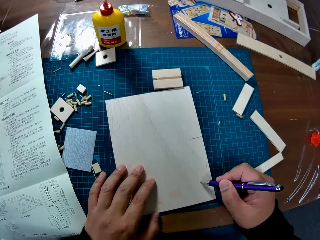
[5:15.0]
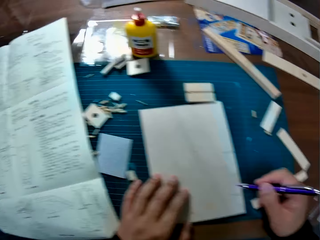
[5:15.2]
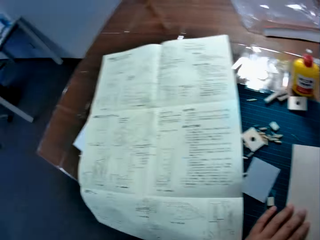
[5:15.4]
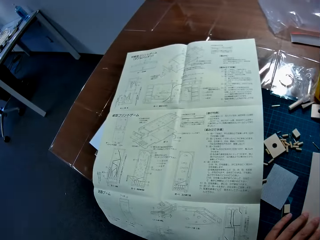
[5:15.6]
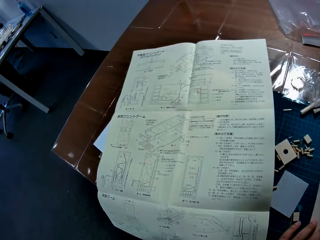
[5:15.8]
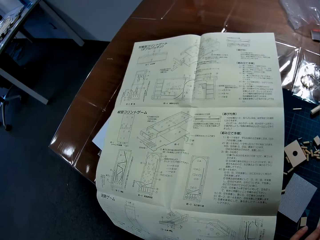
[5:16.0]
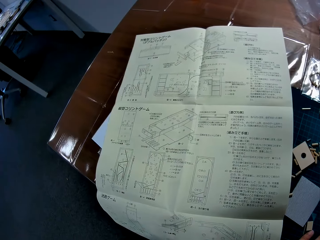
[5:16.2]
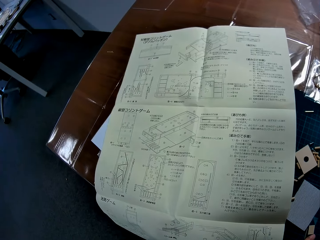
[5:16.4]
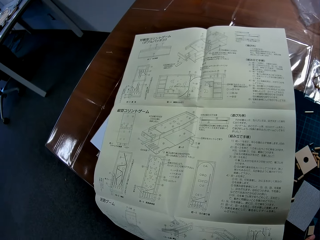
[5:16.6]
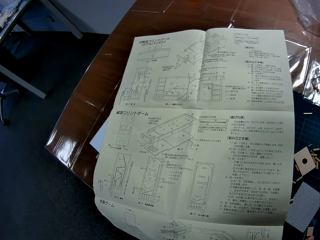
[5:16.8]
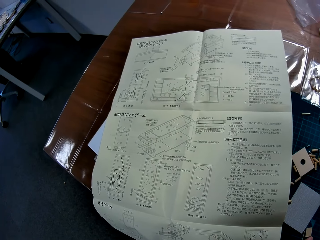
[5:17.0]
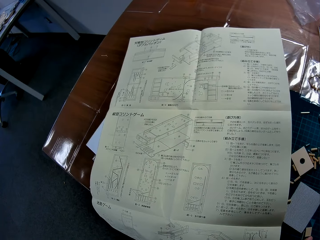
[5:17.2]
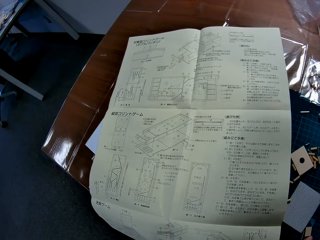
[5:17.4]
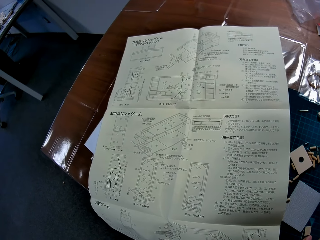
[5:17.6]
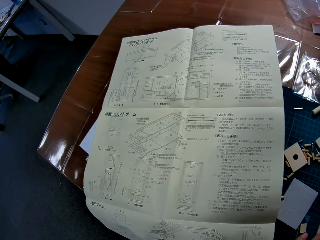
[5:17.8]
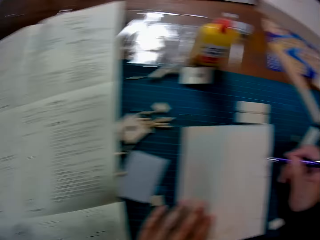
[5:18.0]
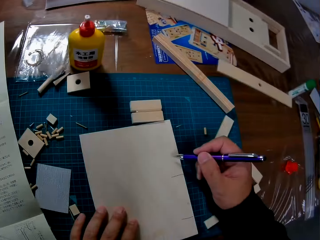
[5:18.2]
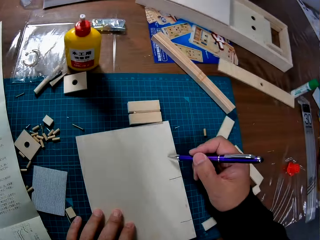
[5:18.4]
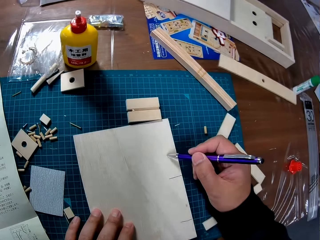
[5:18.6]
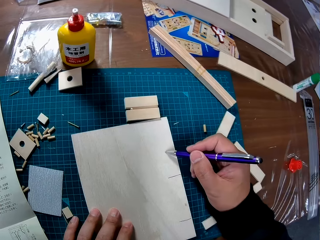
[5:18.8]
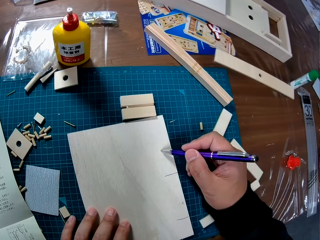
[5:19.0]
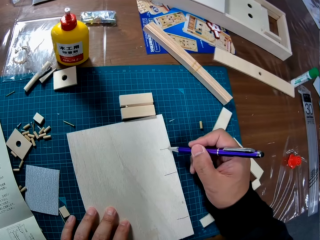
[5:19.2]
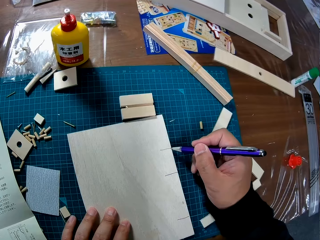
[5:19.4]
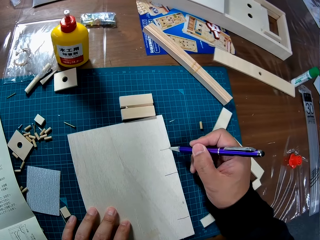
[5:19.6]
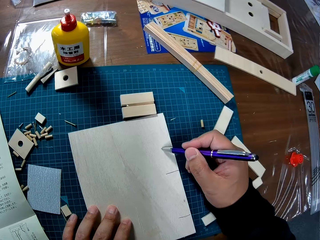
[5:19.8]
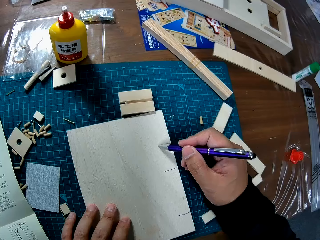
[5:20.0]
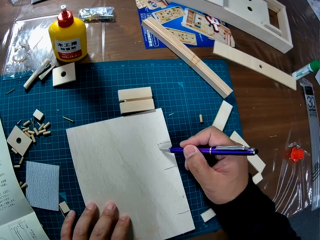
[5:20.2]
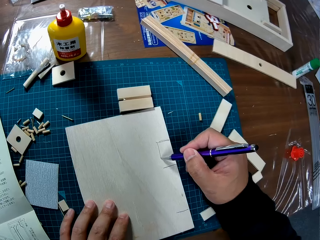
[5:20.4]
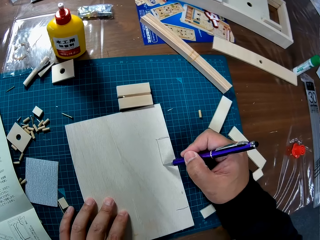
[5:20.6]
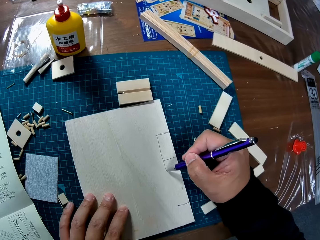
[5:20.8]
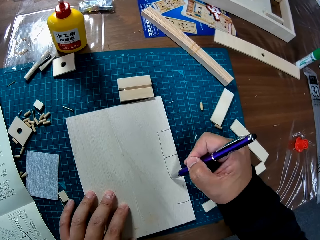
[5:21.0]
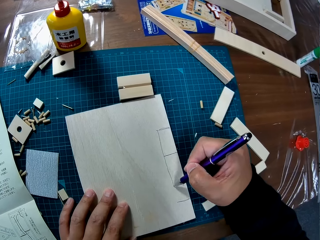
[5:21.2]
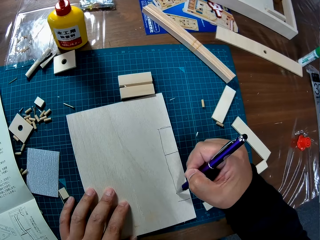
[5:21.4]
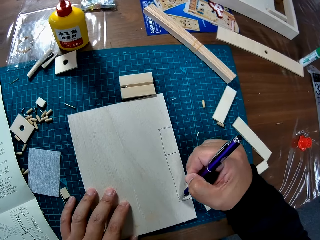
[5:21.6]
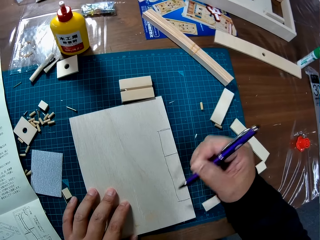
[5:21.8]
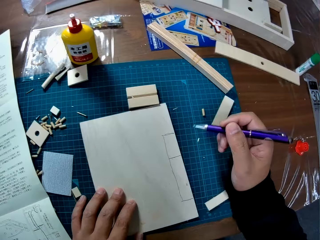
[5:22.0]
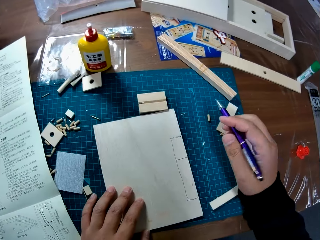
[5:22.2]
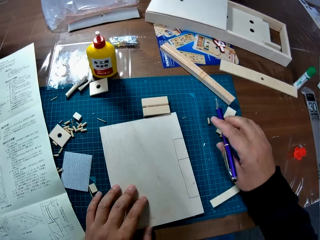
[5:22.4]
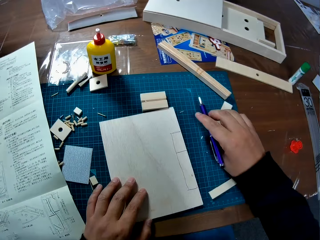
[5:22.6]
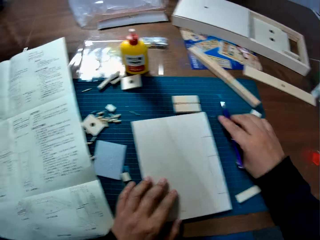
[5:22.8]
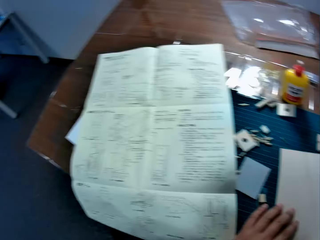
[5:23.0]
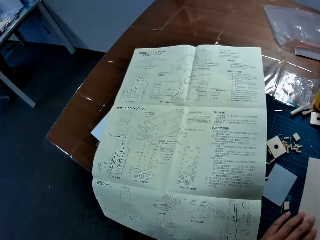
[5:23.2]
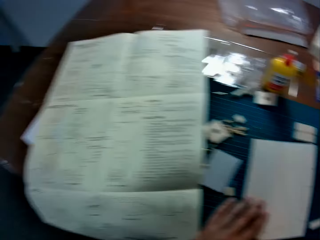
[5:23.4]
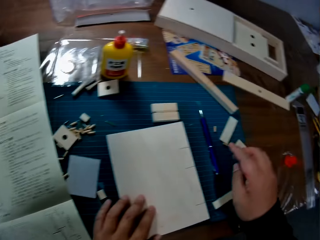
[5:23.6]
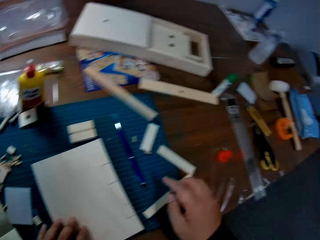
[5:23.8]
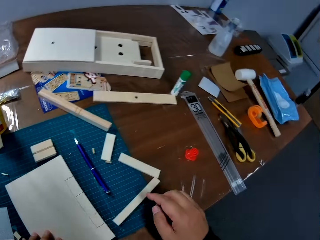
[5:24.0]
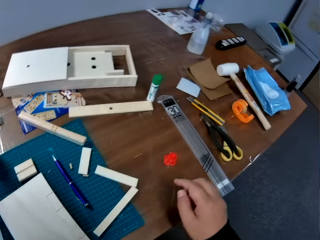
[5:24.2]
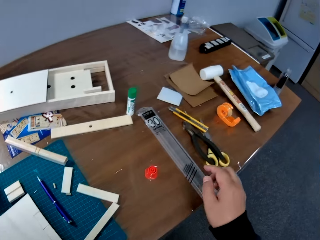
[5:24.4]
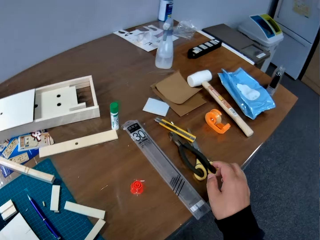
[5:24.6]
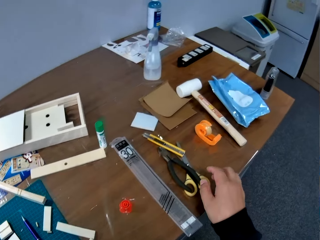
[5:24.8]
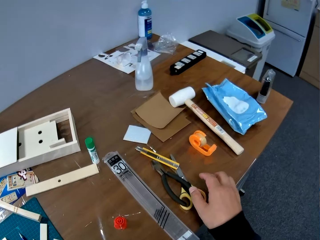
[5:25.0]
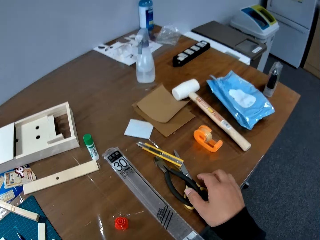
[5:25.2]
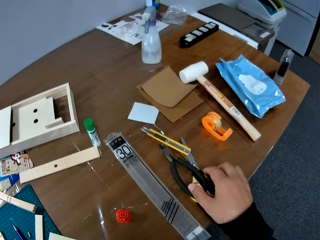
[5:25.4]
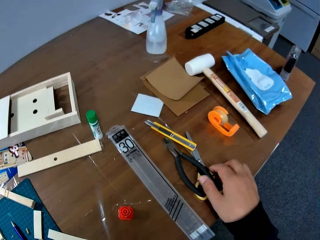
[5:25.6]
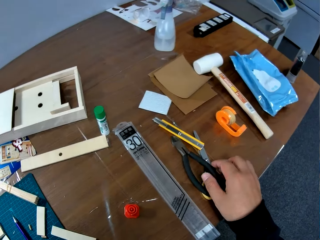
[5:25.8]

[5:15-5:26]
The camera wearer studies the manual or written paper on the table. They mark the wood sheet on the table with the pen. They place the pen on the table and look around the table.

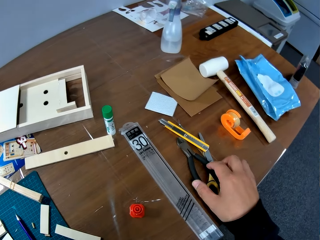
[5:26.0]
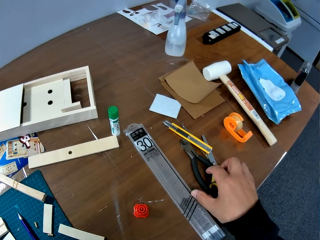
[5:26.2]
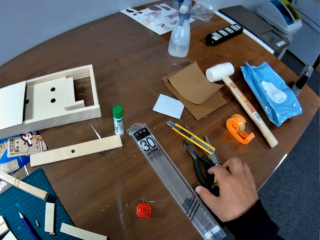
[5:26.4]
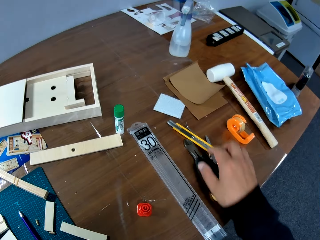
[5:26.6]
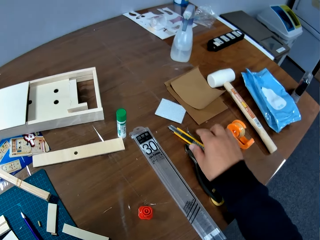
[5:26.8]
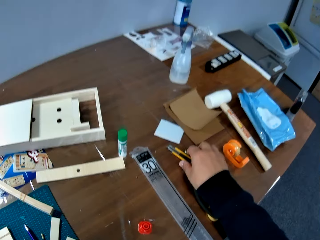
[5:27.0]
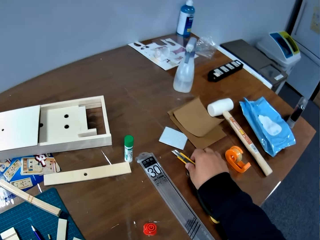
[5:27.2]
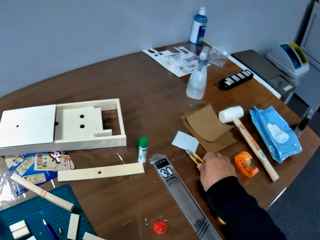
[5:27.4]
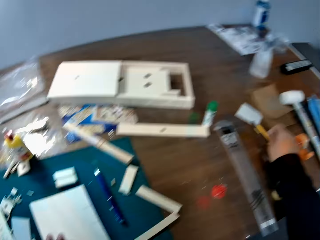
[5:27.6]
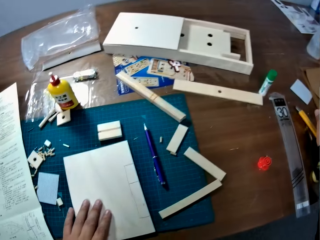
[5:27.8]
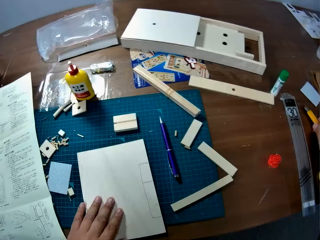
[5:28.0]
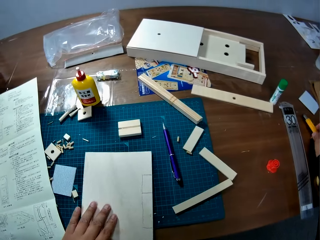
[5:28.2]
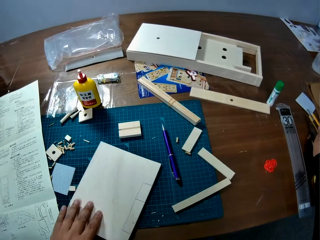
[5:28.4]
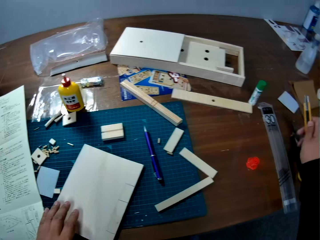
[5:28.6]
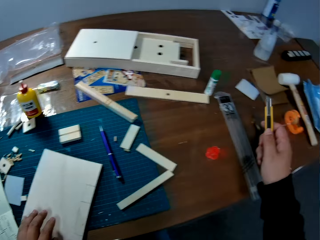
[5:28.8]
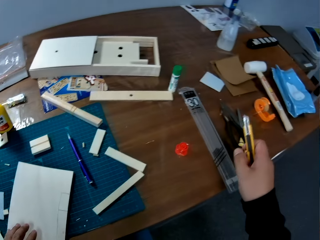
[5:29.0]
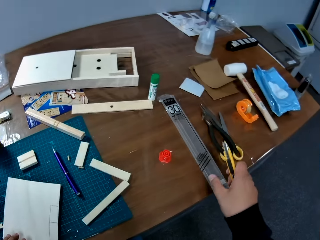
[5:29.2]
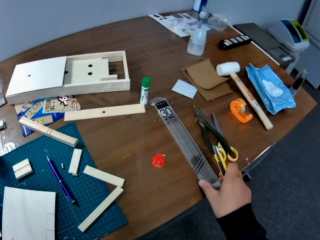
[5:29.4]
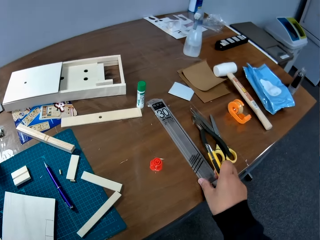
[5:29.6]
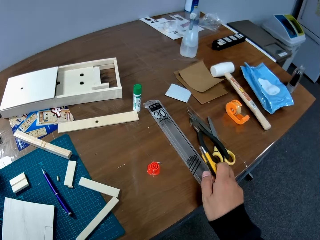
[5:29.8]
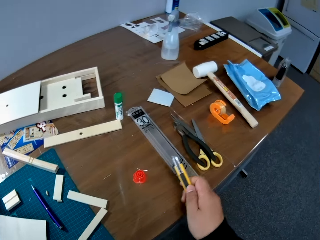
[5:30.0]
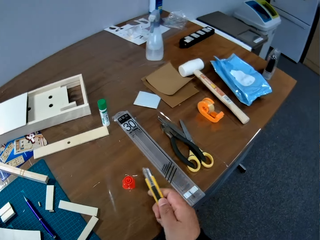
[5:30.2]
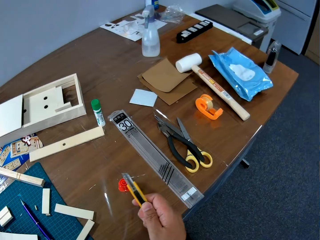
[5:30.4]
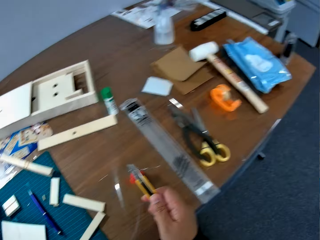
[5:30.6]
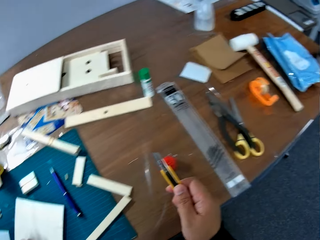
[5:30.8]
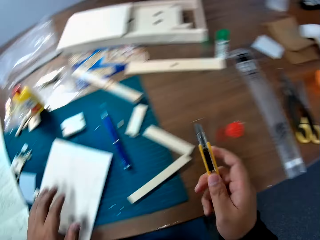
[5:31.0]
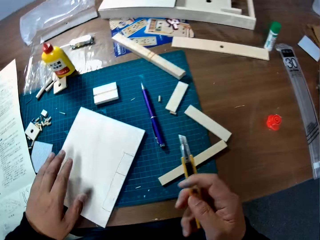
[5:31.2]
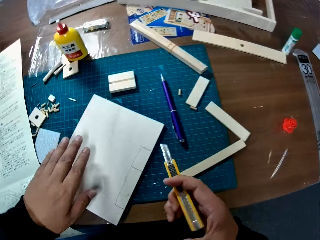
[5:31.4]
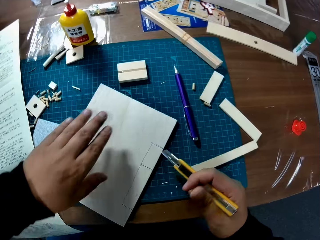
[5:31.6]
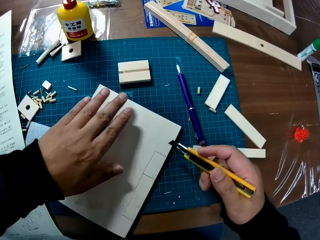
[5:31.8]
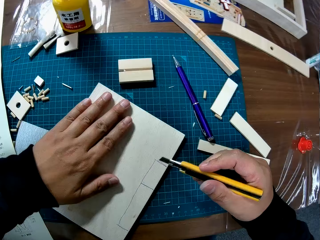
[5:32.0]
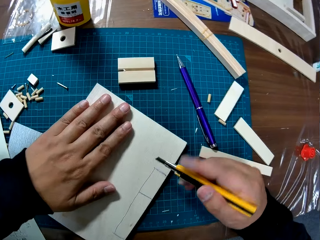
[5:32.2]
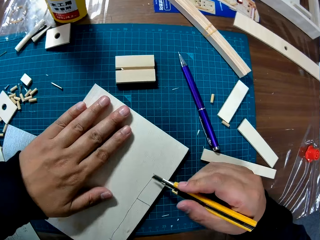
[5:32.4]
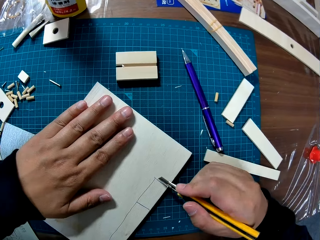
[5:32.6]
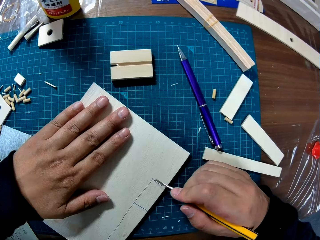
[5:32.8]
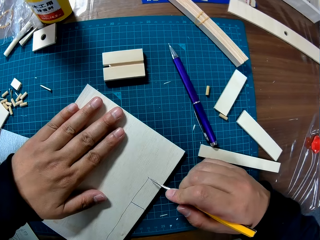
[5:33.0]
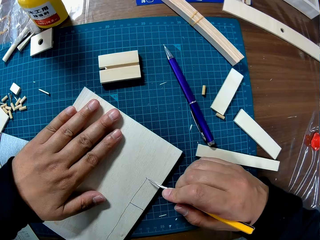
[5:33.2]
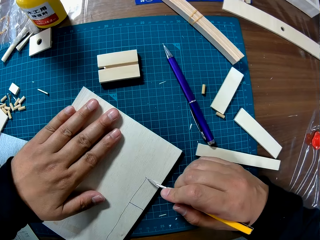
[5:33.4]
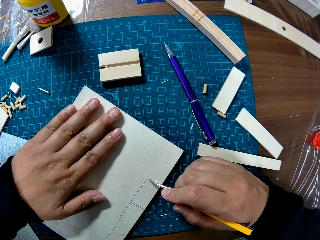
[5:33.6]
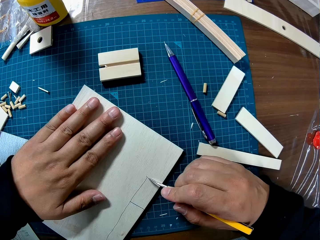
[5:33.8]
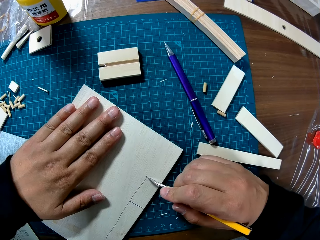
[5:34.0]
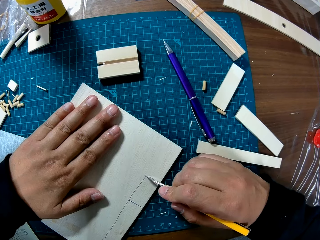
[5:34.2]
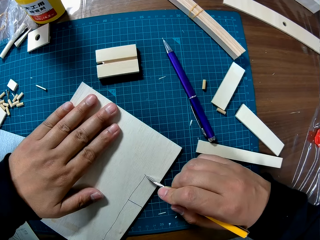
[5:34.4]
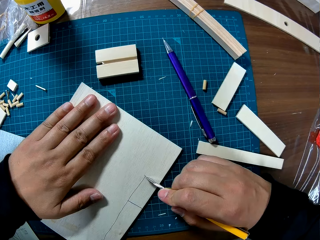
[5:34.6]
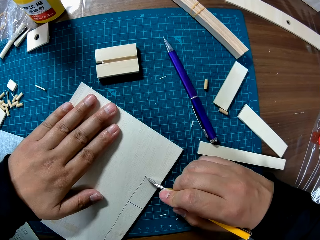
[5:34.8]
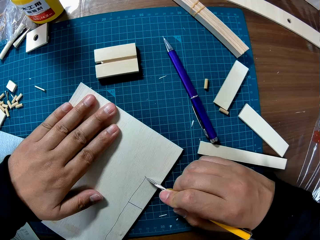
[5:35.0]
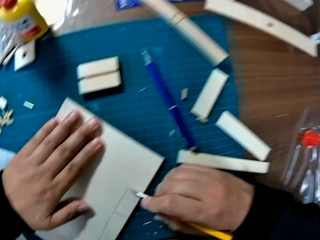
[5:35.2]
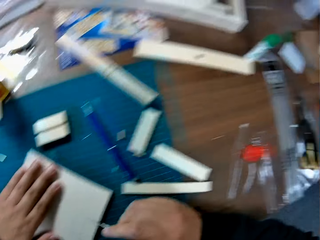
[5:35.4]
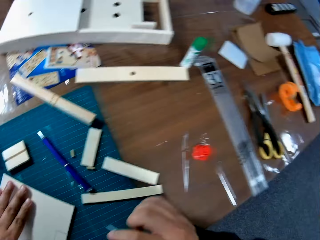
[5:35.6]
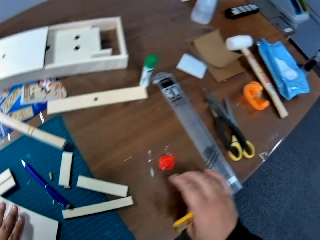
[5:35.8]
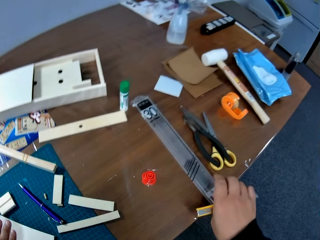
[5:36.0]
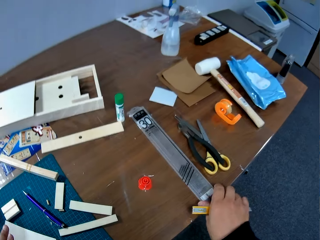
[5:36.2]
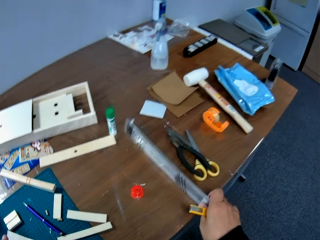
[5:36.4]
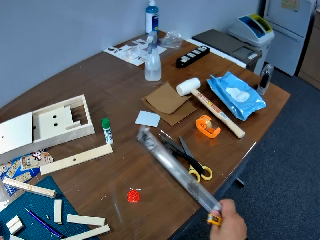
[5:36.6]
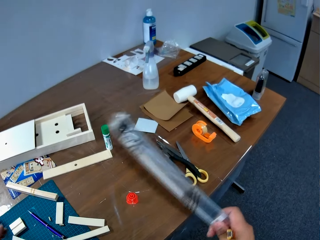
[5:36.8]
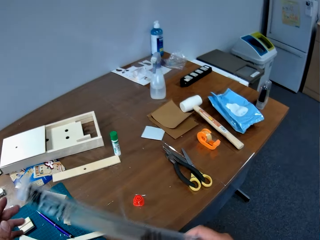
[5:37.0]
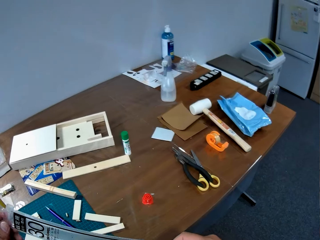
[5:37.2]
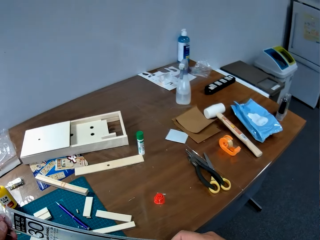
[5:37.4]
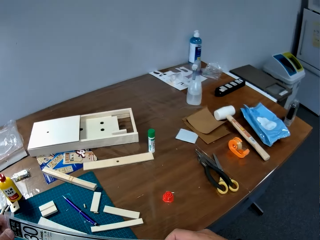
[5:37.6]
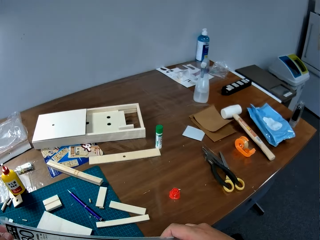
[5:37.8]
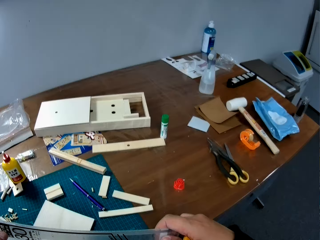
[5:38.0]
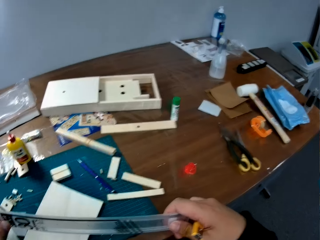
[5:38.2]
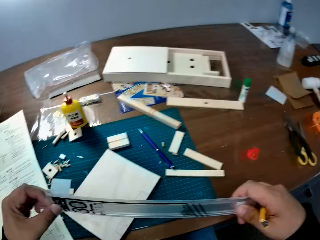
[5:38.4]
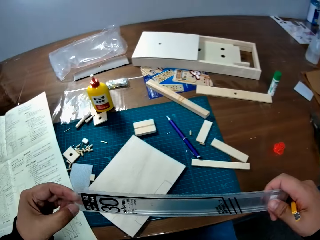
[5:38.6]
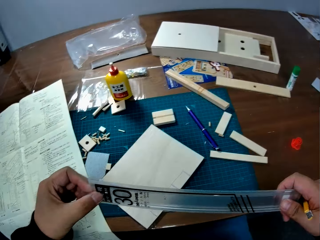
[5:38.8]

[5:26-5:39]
The camera wearer picks up a trim knife or craft knife from the table. They touch the ruler. They place the craft knife on the written paper. They cut the wood sheet with the trim knife. They pick up a ruler pack from the table.
